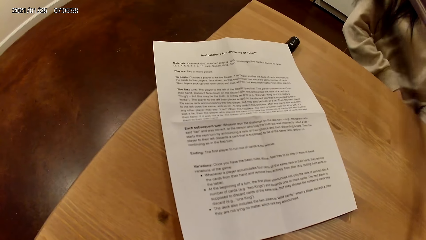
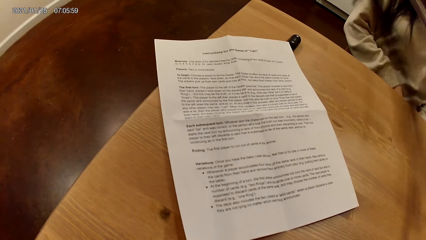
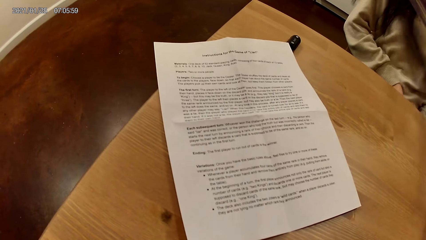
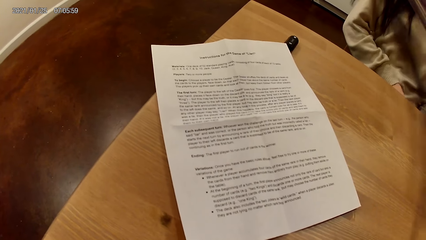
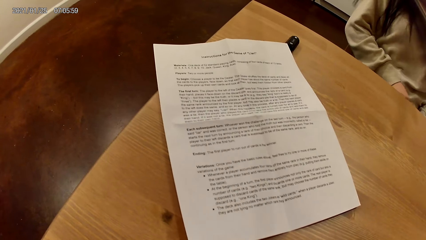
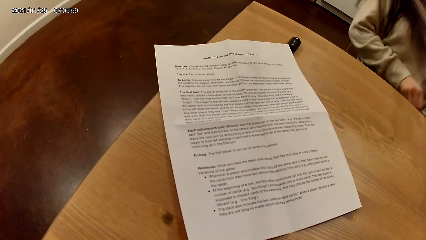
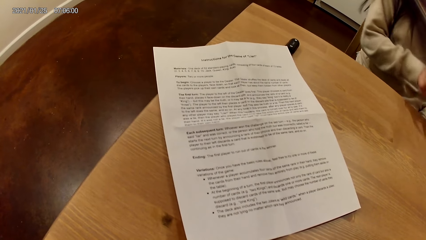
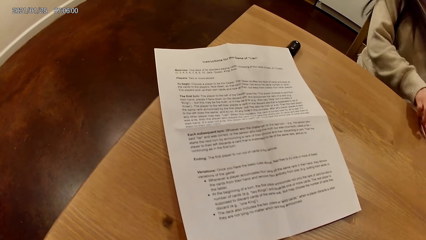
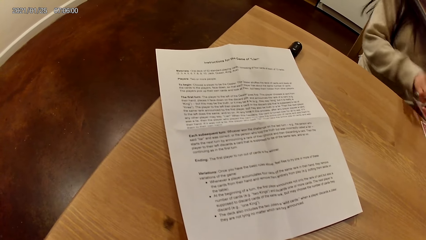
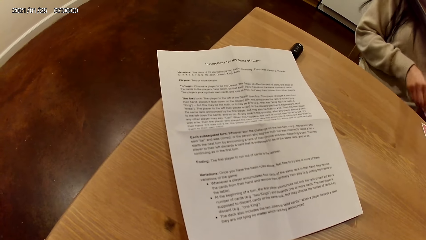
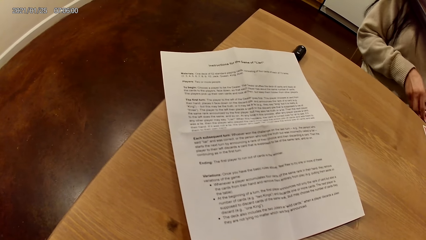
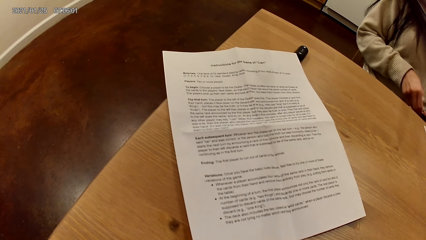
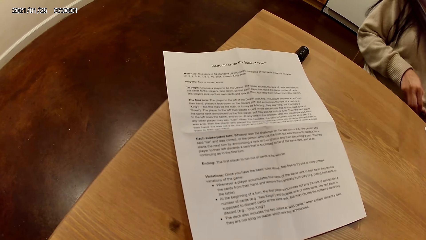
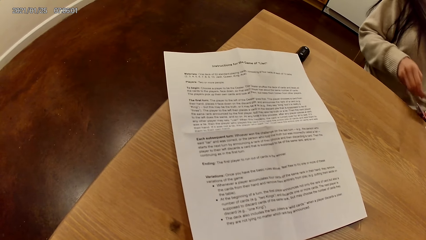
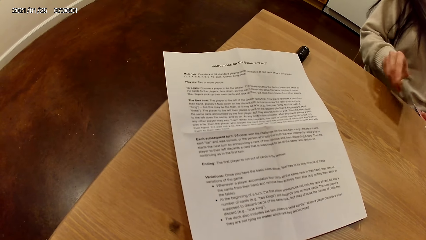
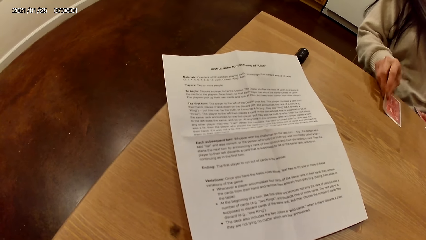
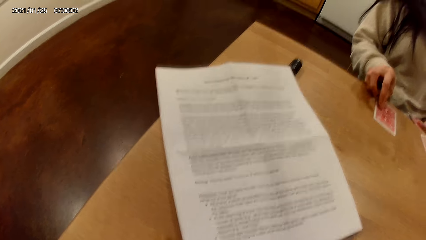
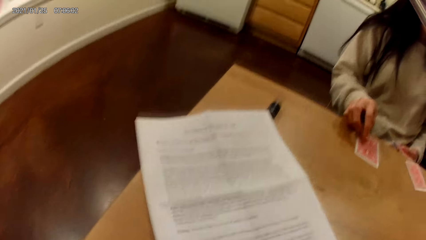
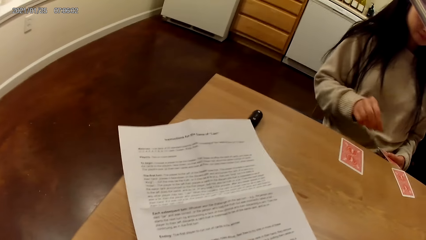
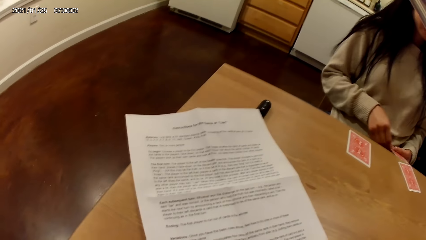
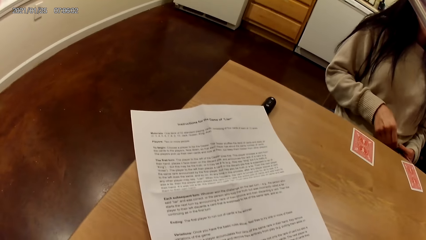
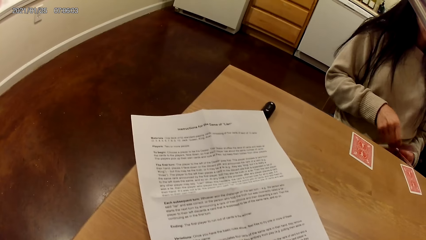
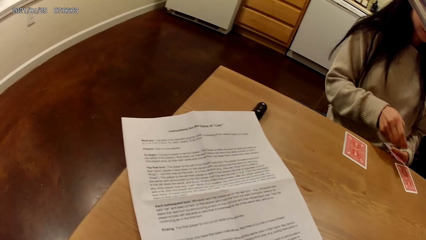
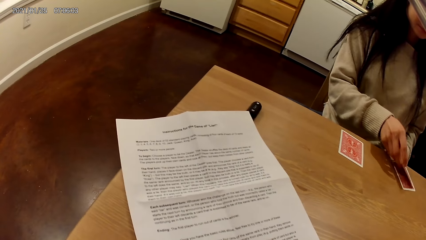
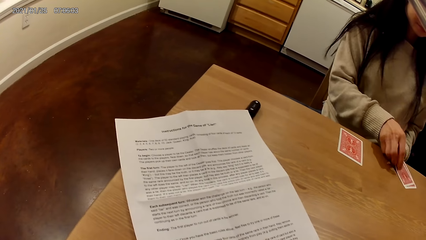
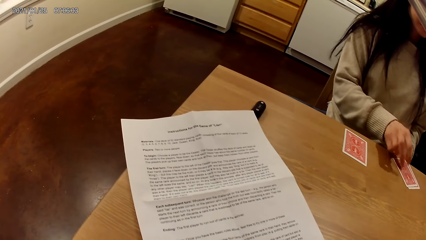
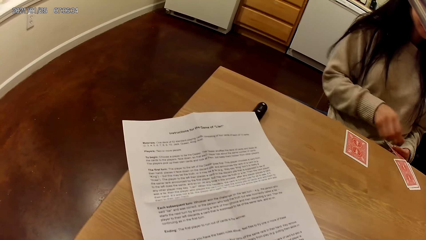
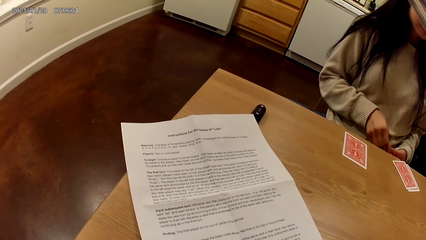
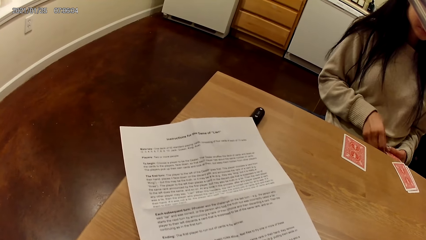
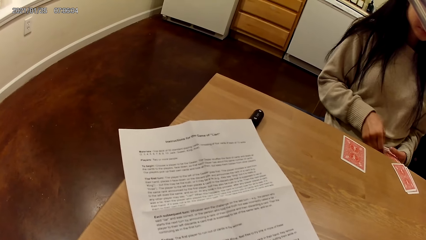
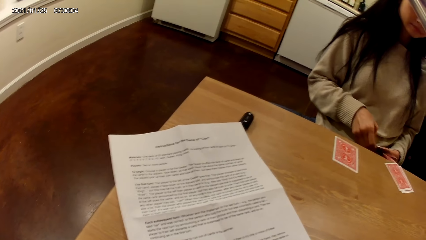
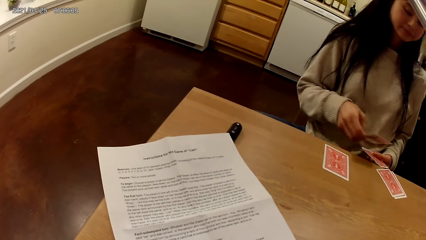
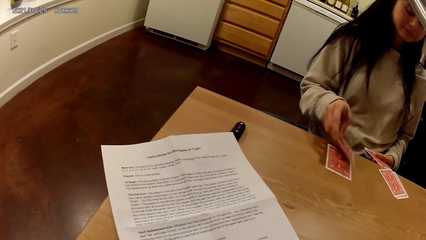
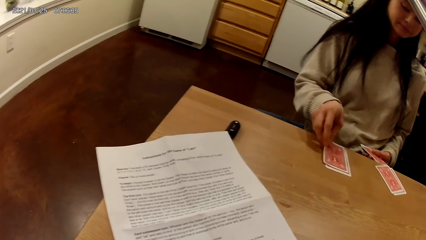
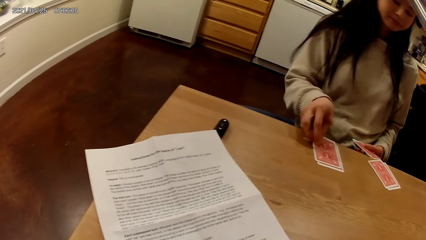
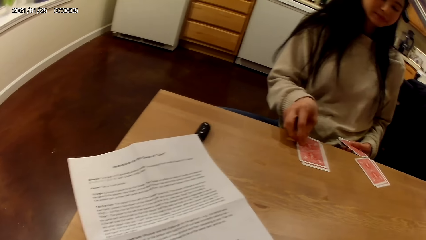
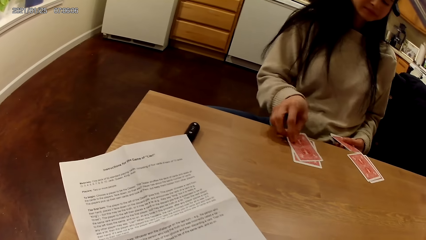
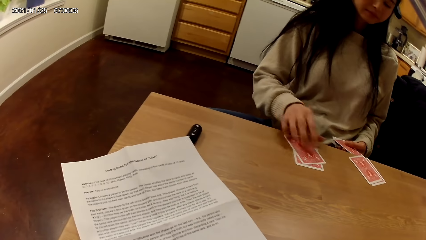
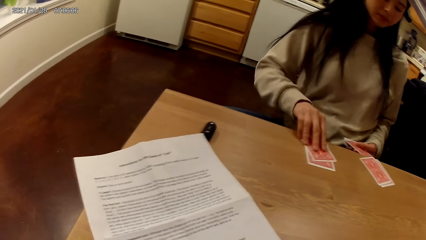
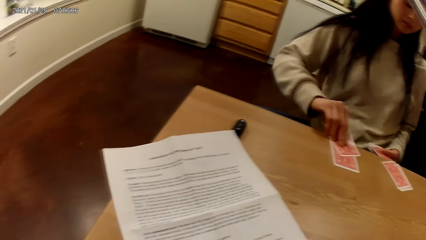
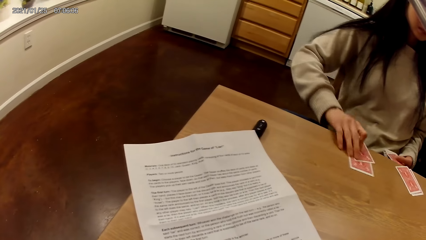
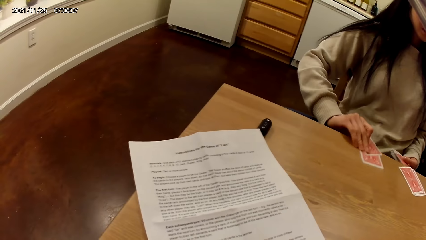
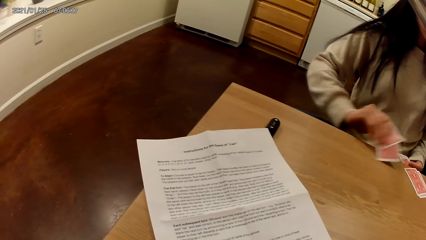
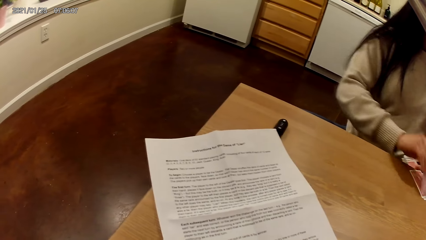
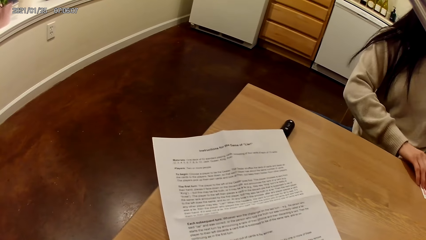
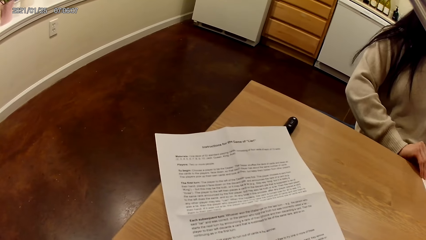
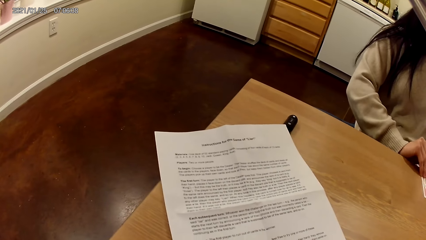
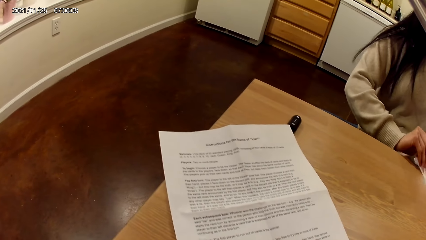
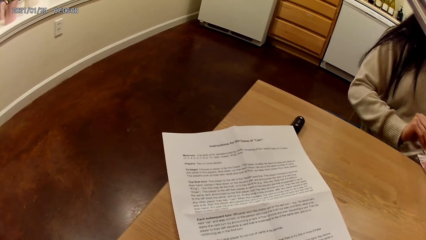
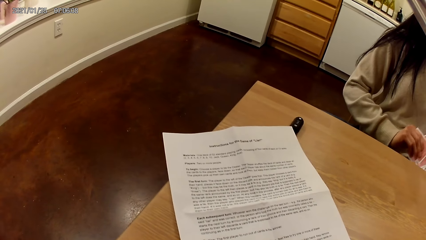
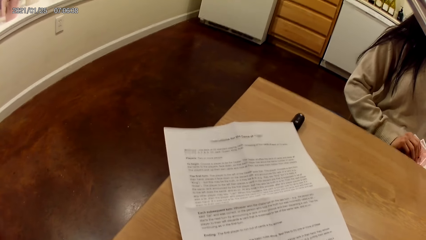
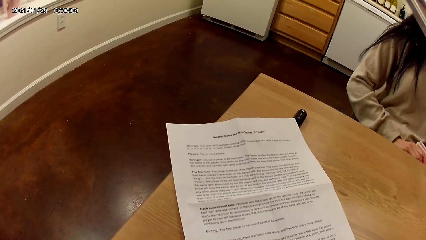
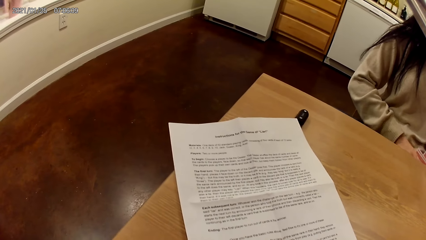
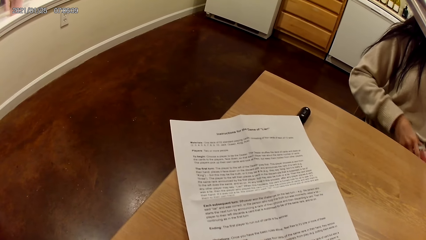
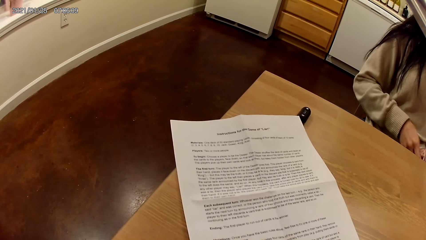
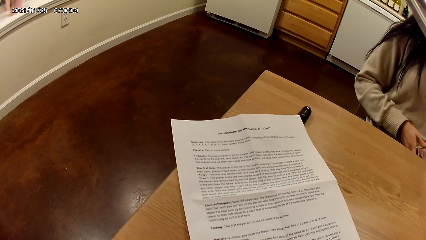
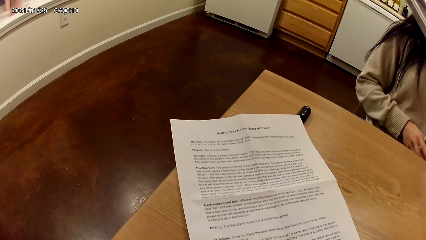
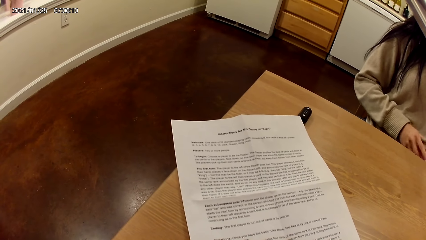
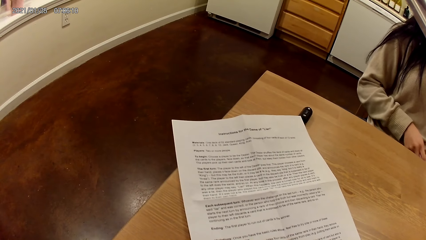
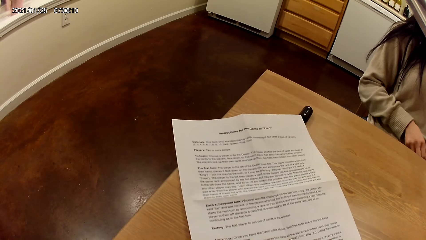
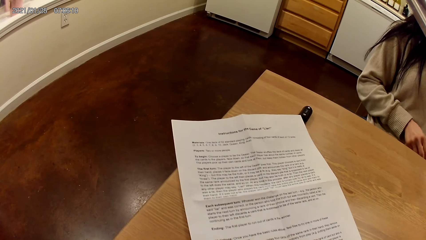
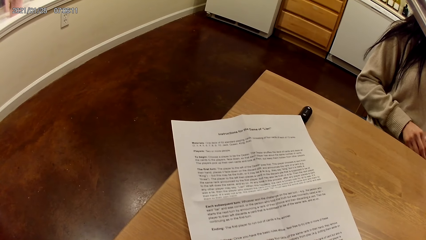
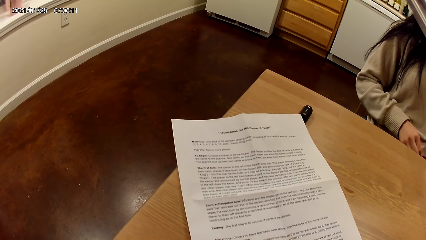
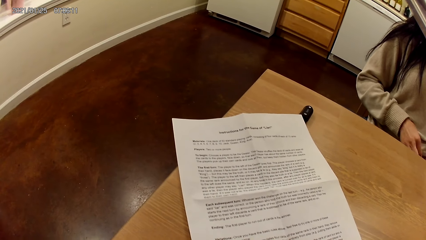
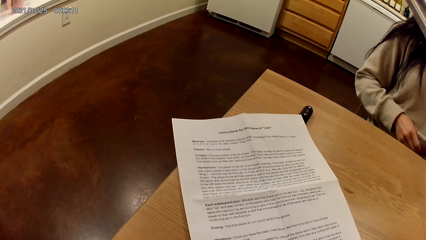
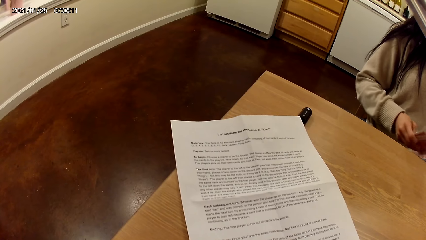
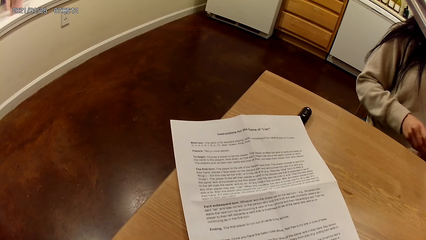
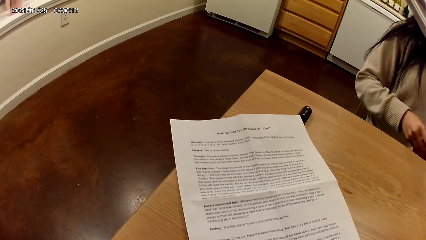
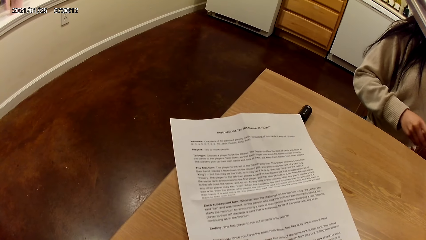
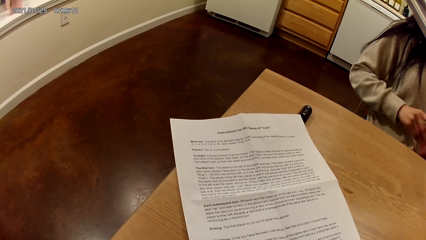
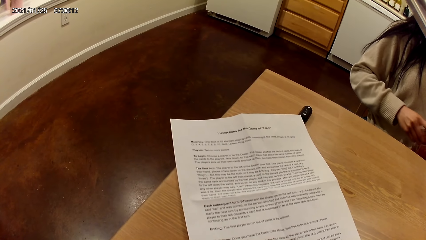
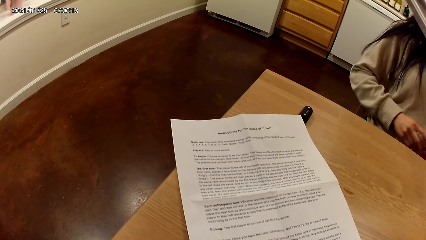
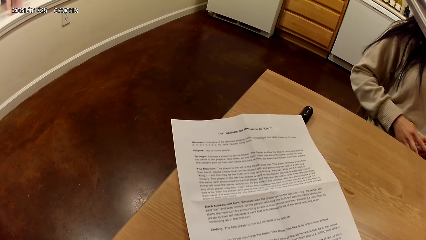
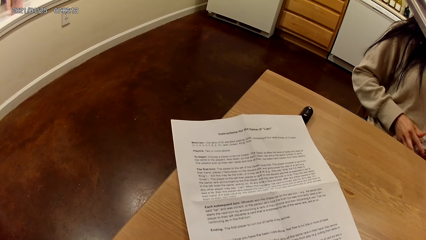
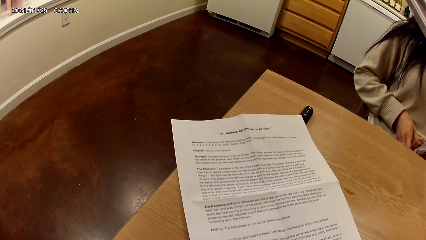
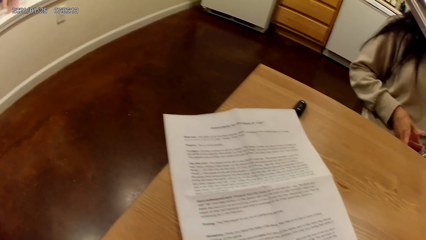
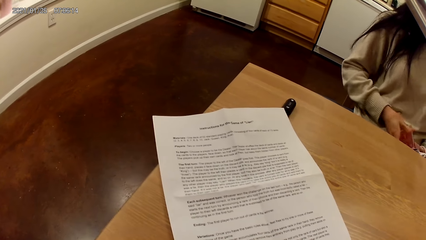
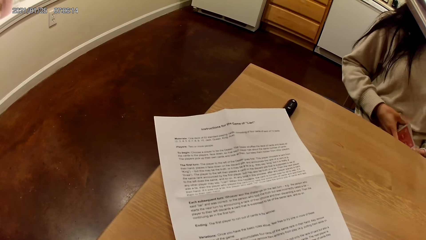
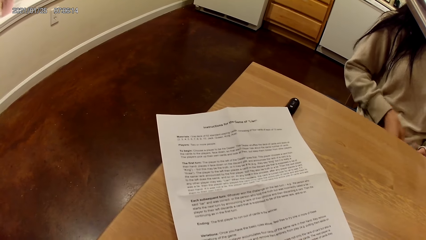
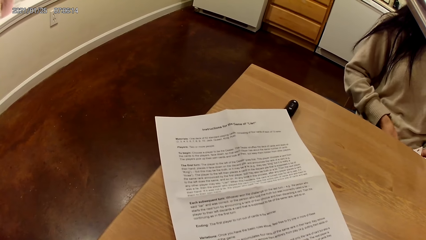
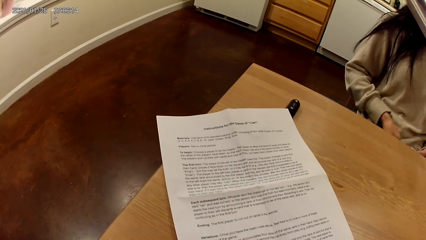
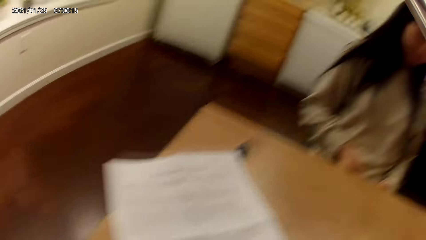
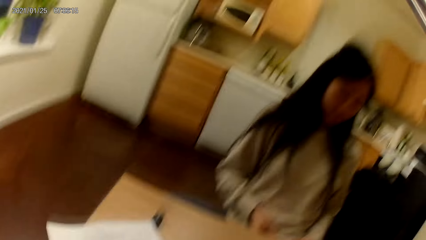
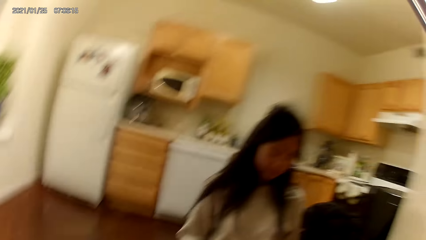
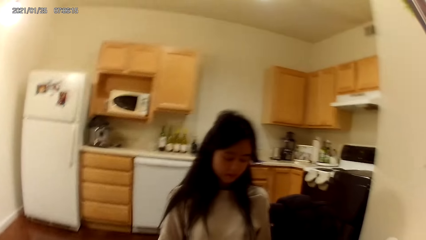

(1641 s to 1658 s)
The camera wearer reads on a piece of paper. The woman places cards on the dining table with her right hand. She takes cards from the dining table with her right hand. She shuffles cards in her hands.
